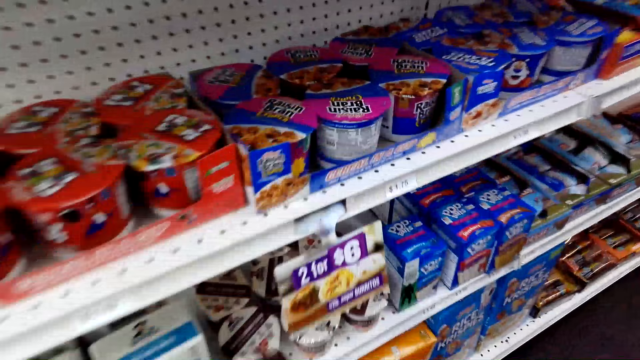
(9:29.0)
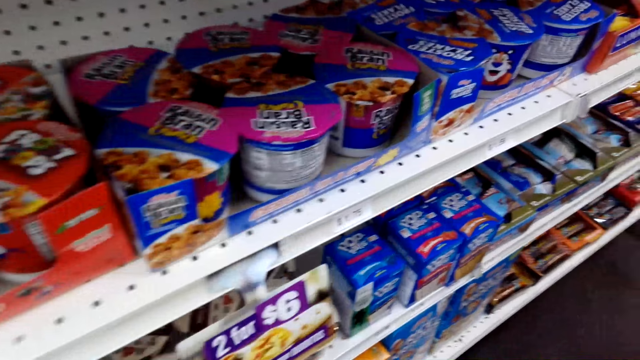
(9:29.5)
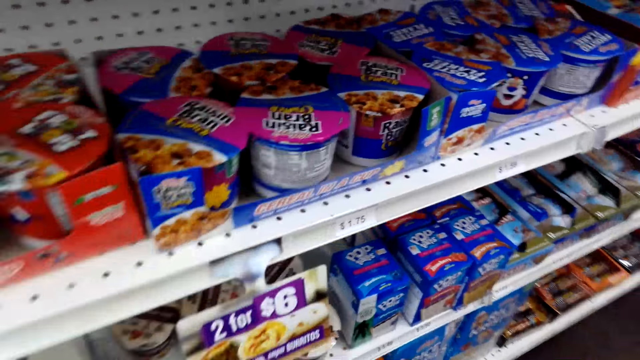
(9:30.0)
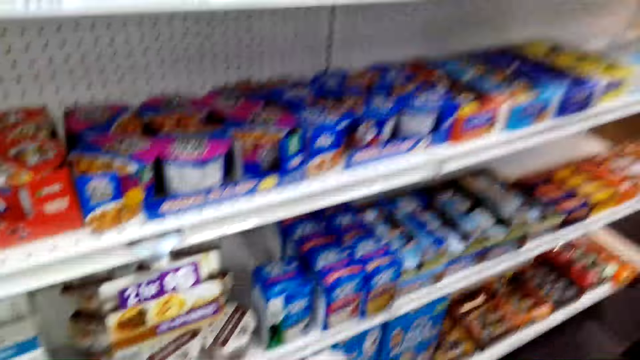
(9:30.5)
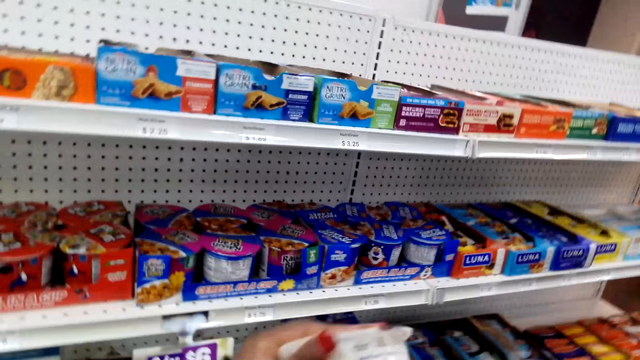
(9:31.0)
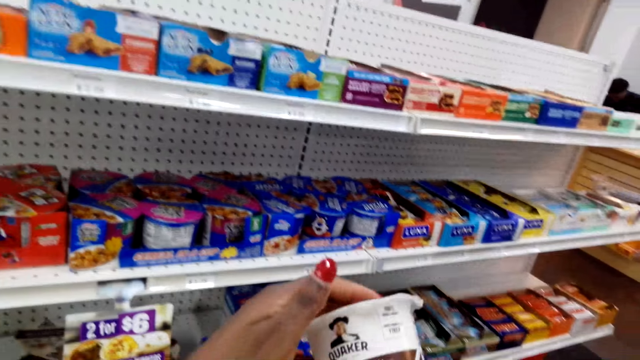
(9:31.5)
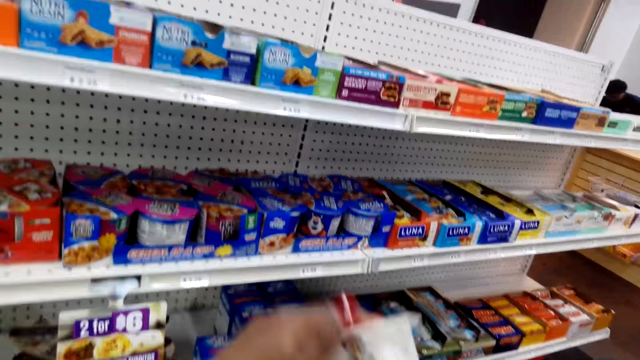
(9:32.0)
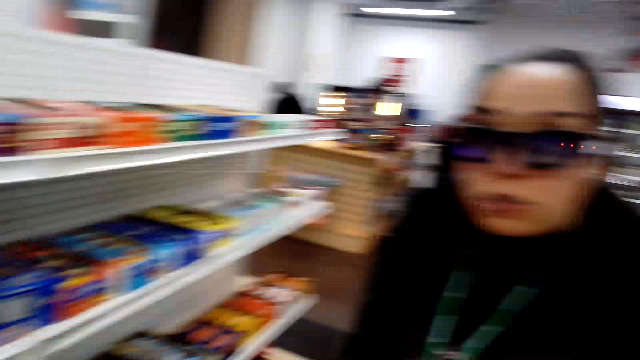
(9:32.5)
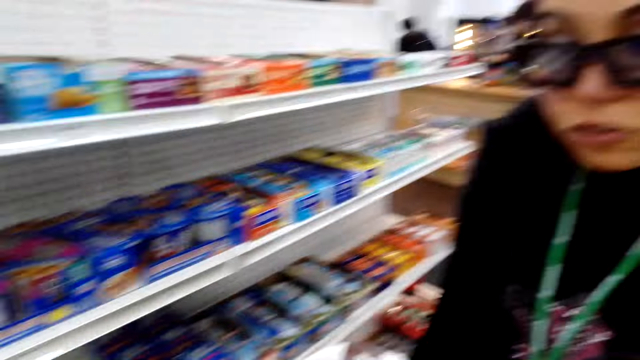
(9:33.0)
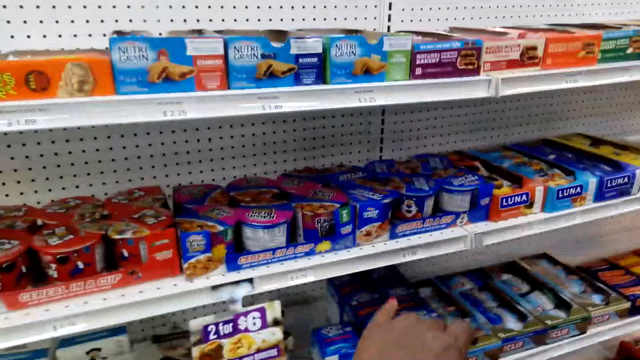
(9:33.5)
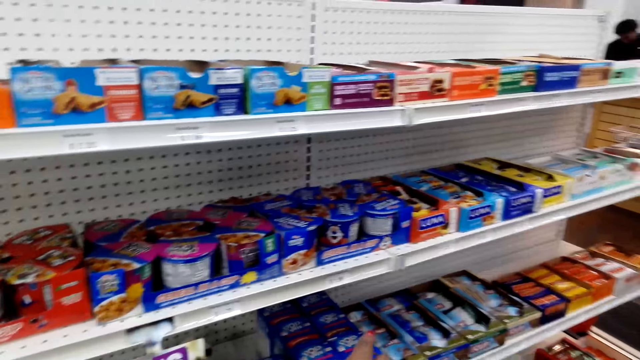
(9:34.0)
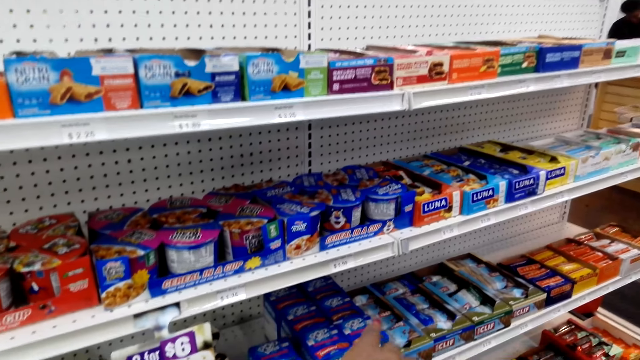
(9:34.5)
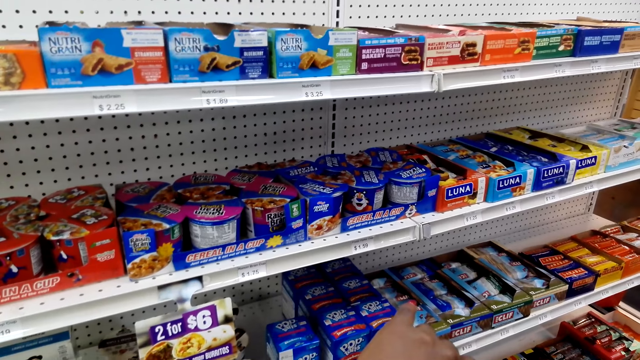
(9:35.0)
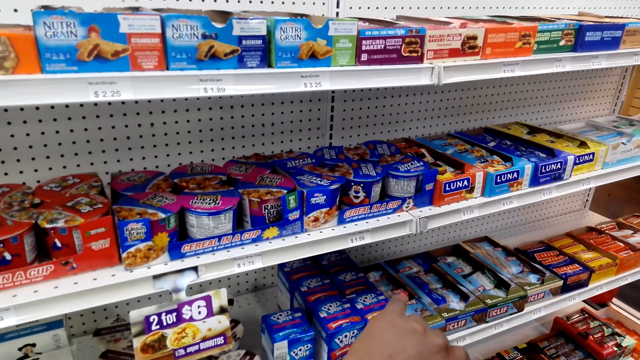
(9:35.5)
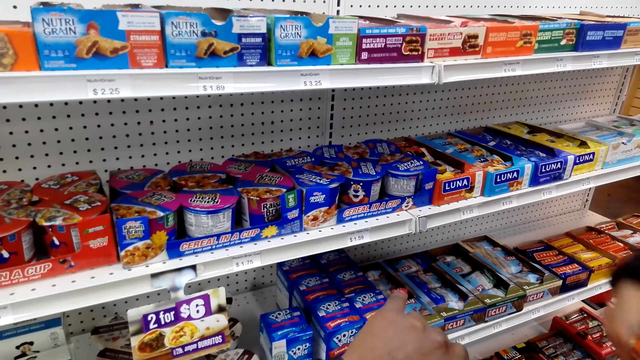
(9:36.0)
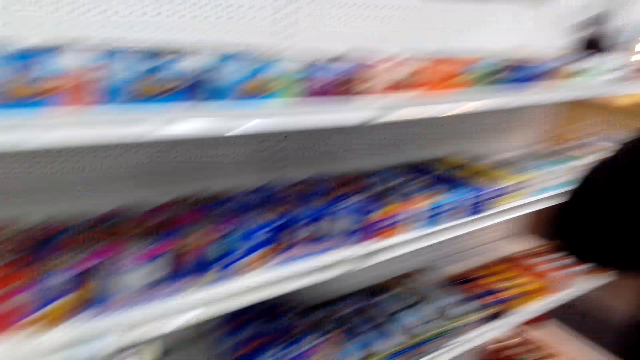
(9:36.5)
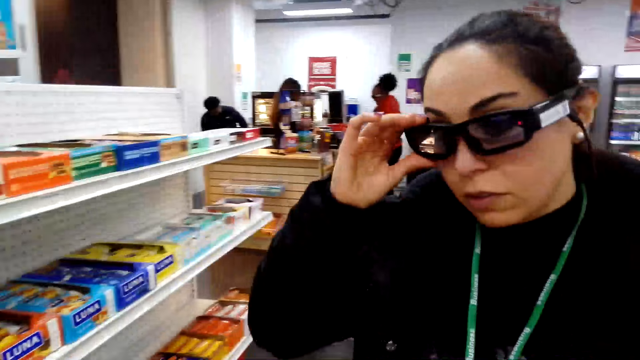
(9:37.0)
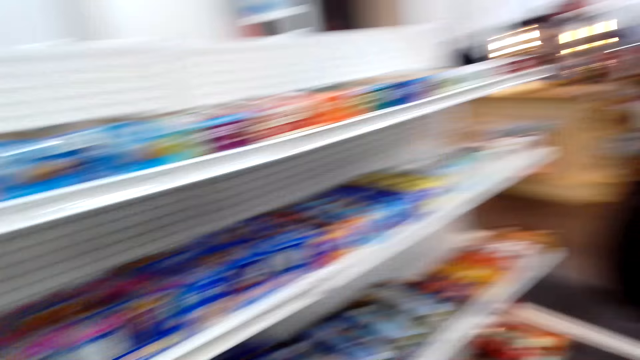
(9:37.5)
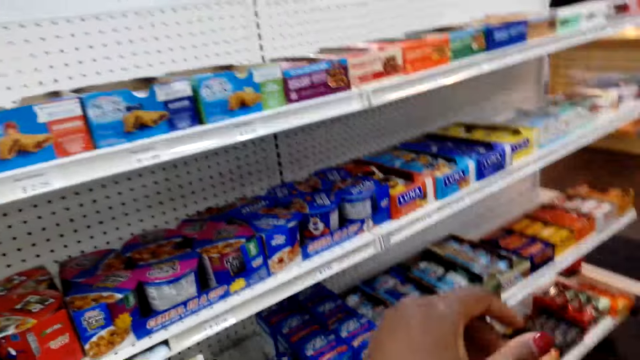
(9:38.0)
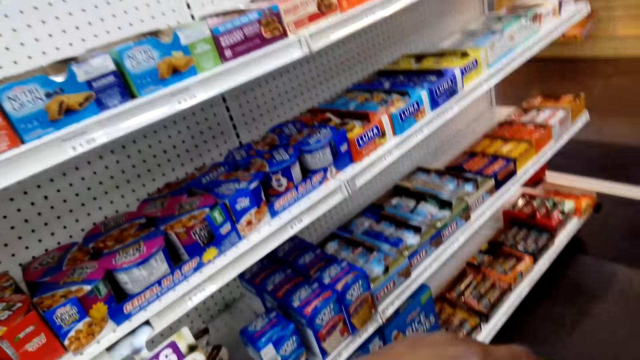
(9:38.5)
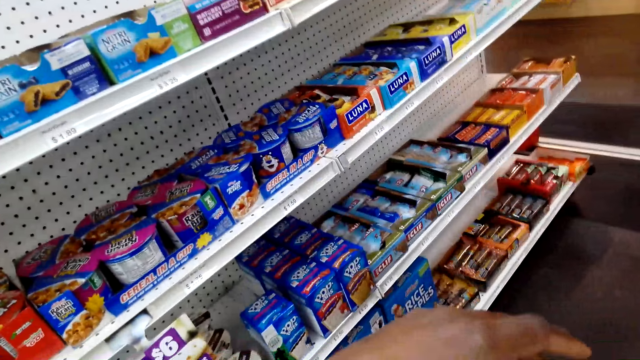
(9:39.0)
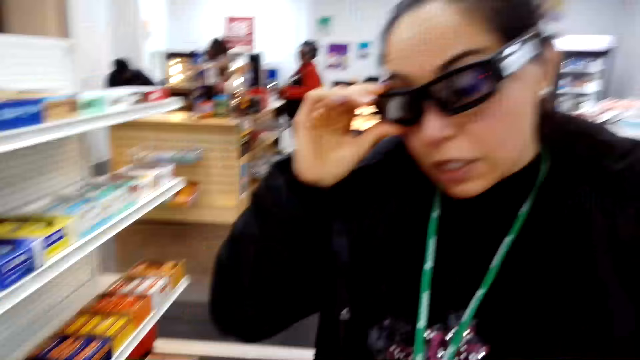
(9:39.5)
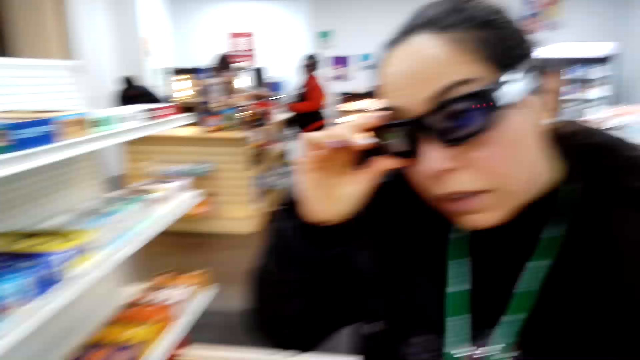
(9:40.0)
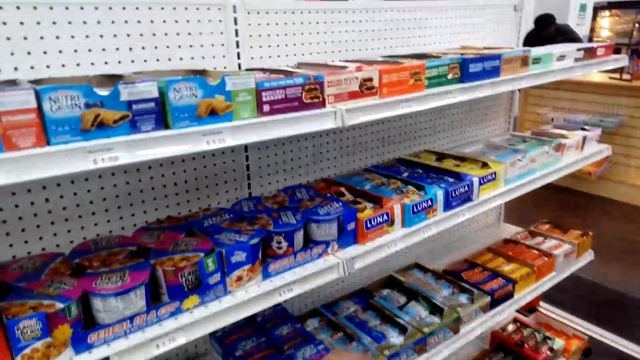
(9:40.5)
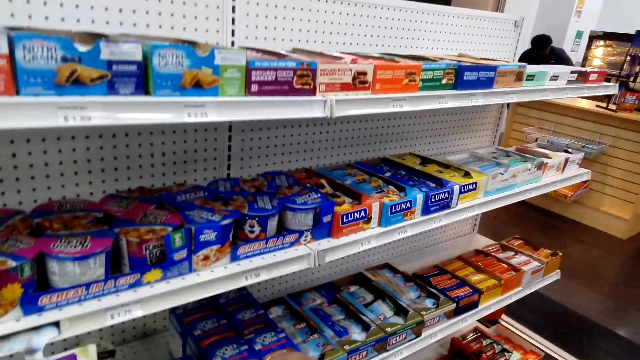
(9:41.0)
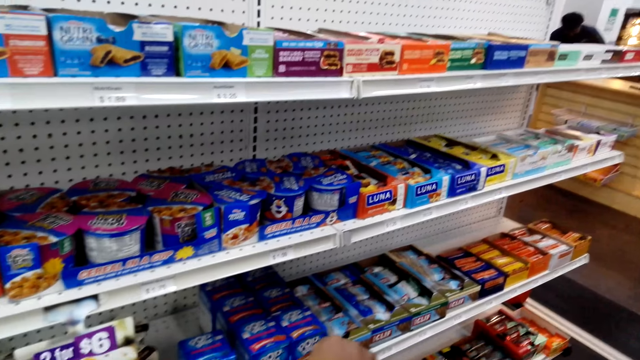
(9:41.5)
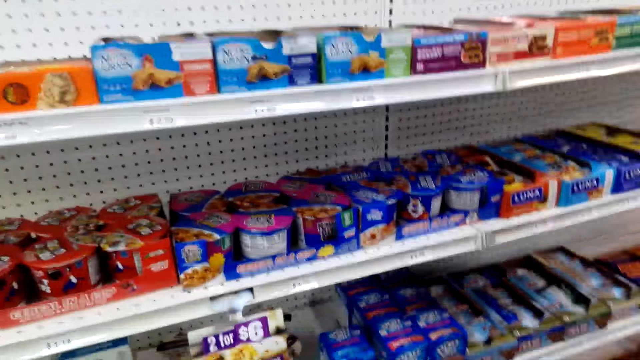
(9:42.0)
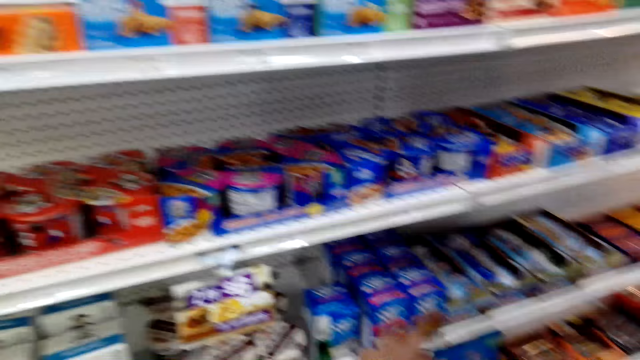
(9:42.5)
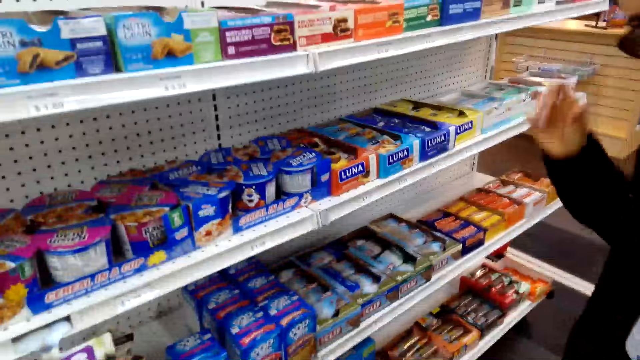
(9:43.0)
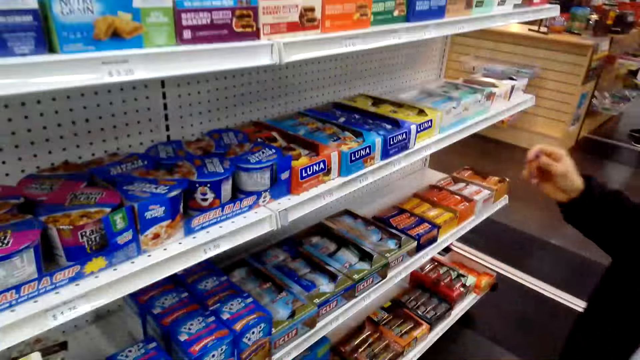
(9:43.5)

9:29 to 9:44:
The camera wearer moves around. He looks around the shelves. He picks up a yoghurt can and stares at the can. He talks to a woman. The woman talks to the camera wearer. The camera wearer shows the woman a watch on the wrist. The woman adjusts her glasses. The camera wearer touches his eye glasses. He dialogues with the woman.

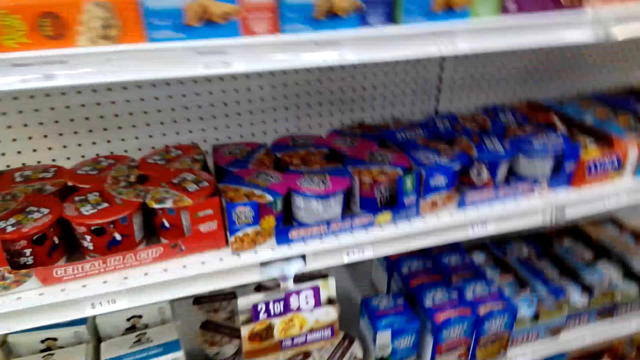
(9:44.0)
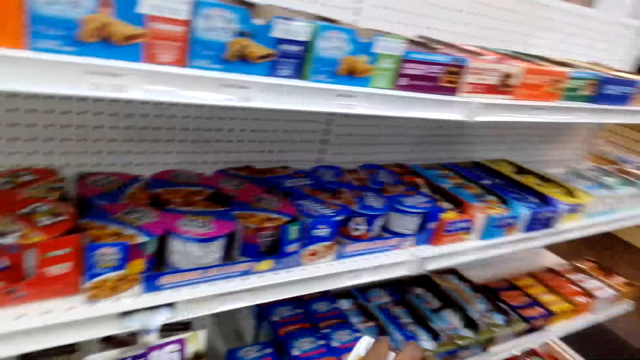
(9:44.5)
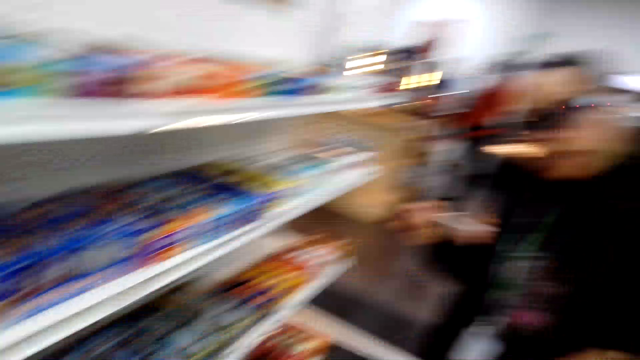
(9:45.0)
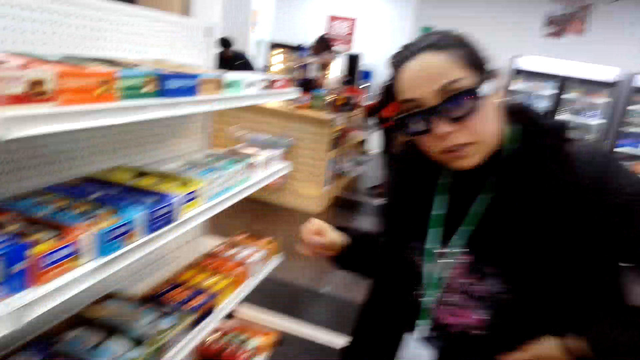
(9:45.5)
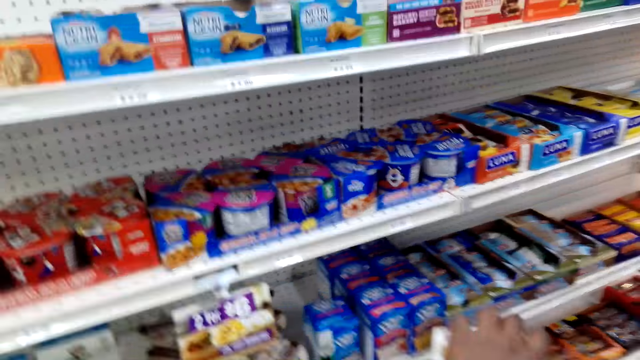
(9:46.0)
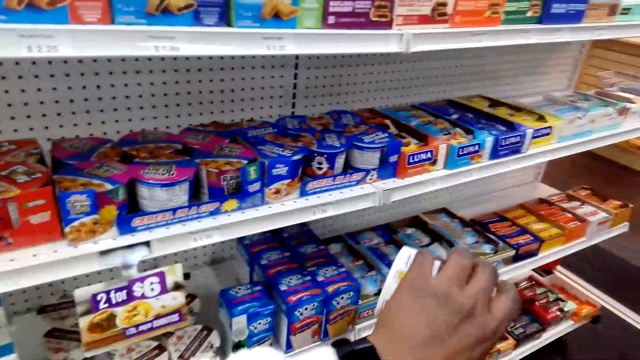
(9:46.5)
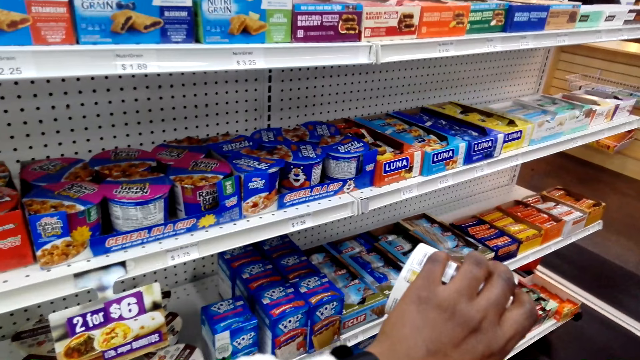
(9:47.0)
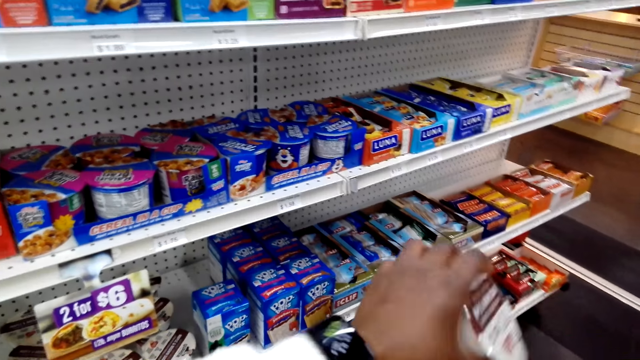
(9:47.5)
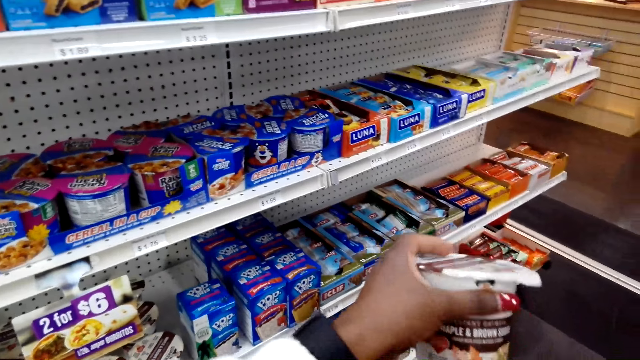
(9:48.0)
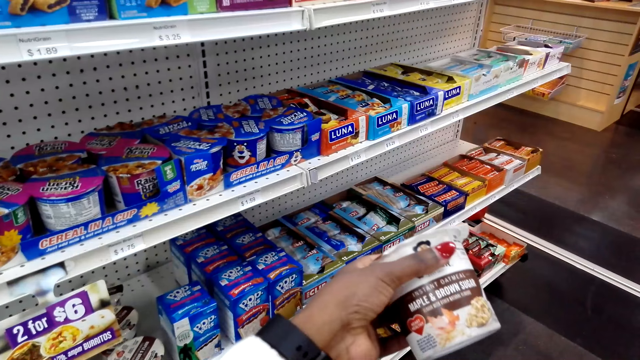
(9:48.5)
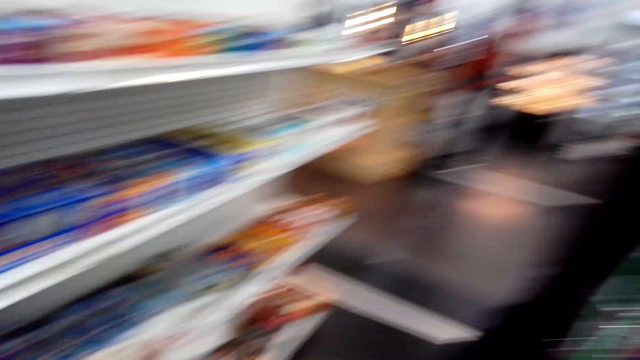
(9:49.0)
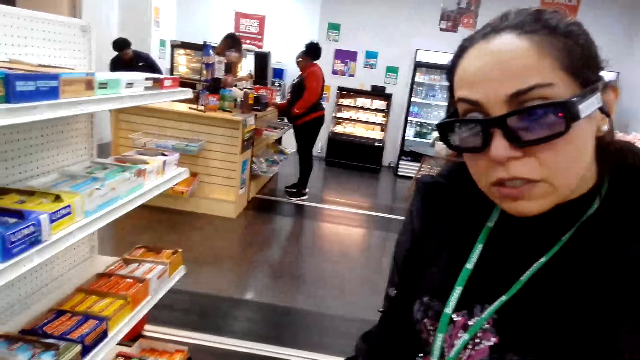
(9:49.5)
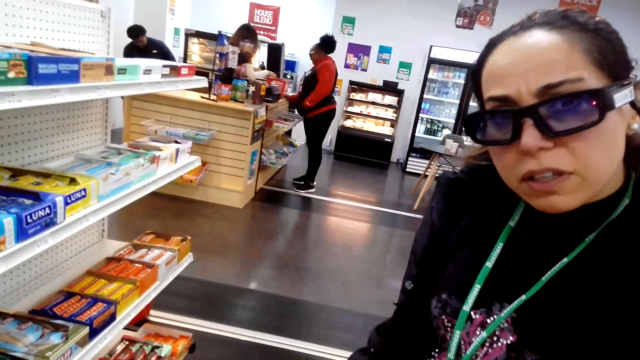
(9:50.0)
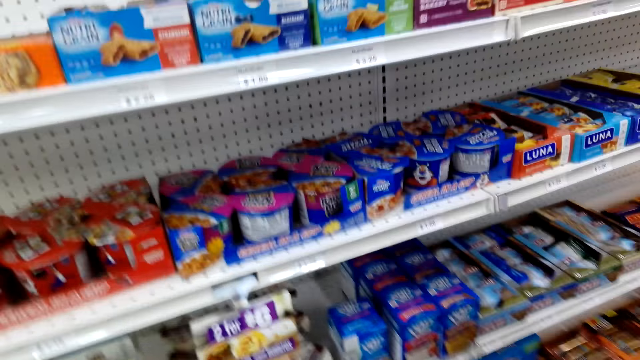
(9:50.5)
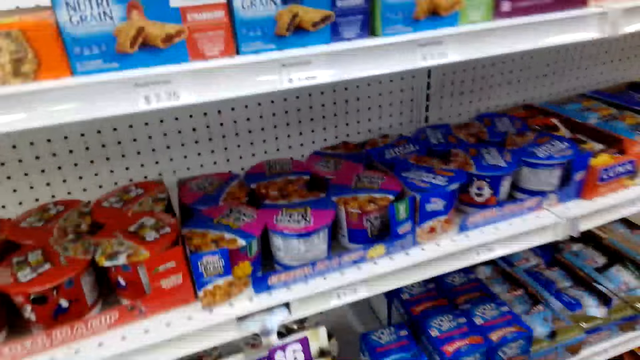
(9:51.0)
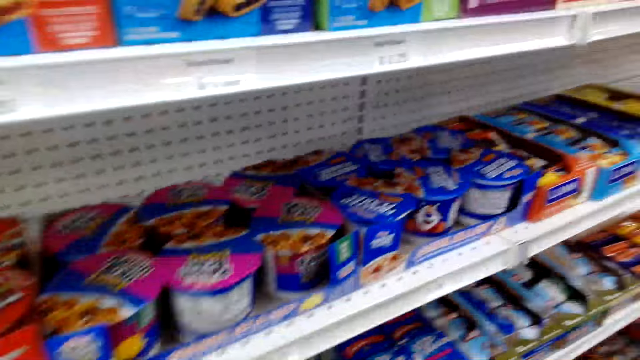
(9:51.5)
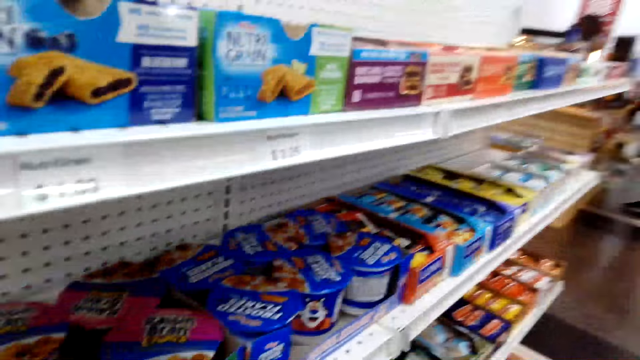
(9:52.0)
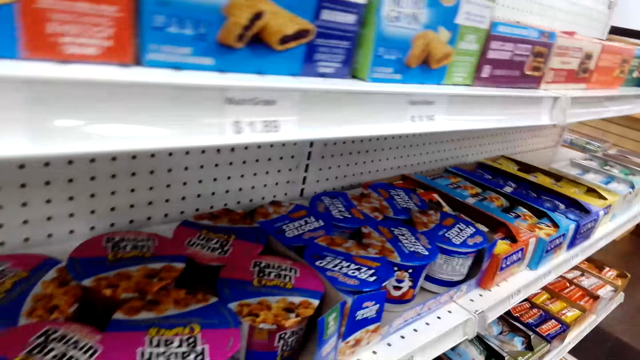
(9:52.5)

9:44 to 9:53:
The camera wearer talks to a woman. She looks at her wrist. She looks at the yogurt. She dialogues with the woman.
